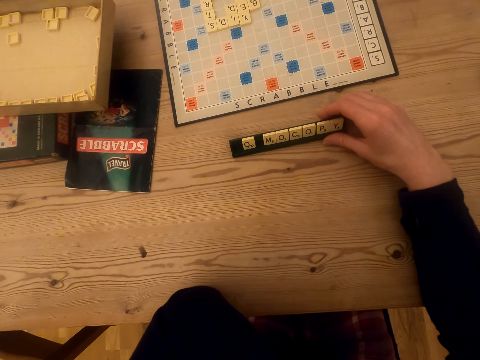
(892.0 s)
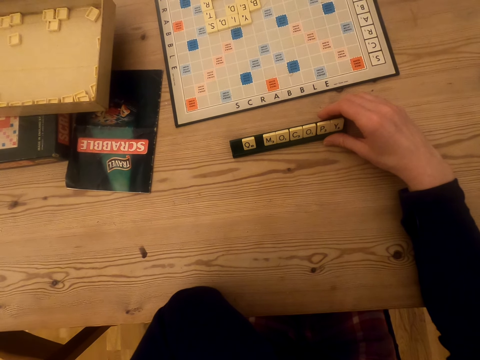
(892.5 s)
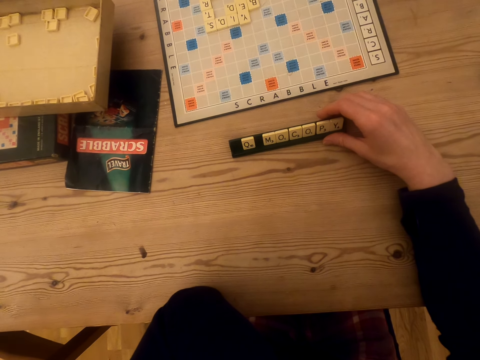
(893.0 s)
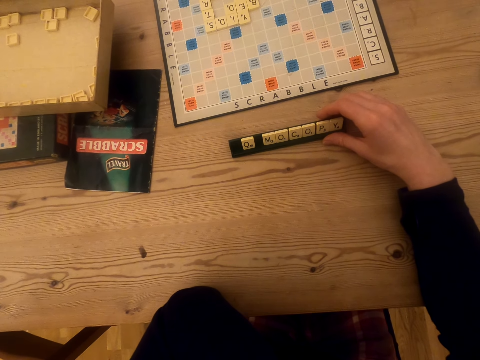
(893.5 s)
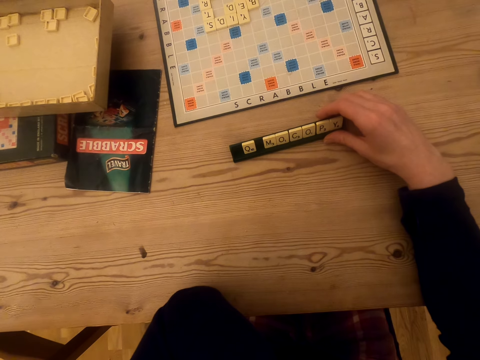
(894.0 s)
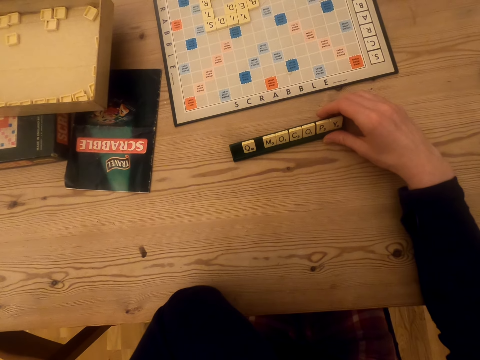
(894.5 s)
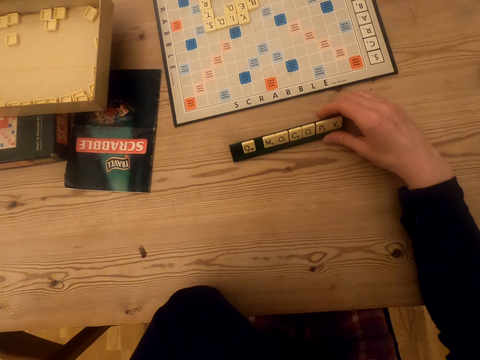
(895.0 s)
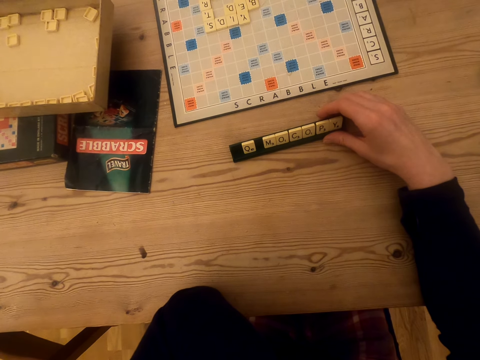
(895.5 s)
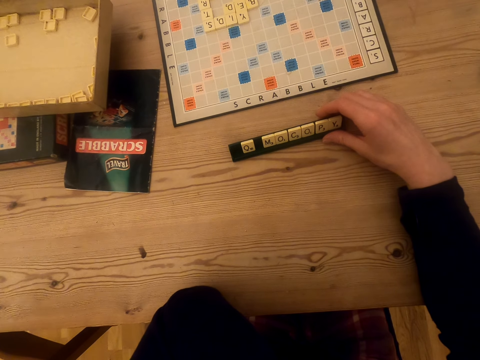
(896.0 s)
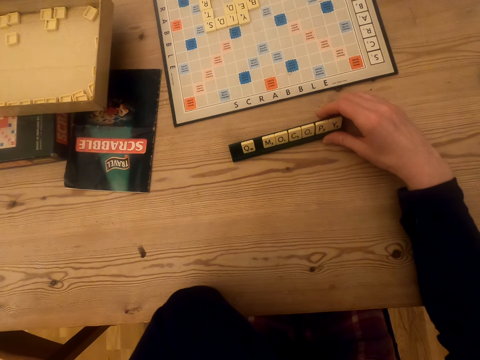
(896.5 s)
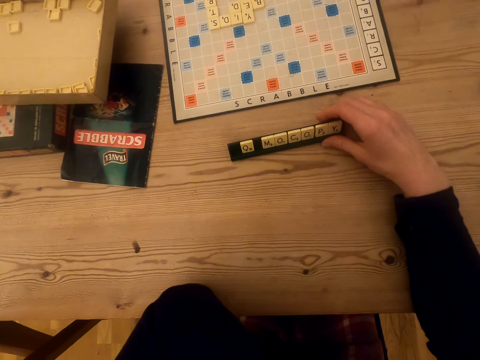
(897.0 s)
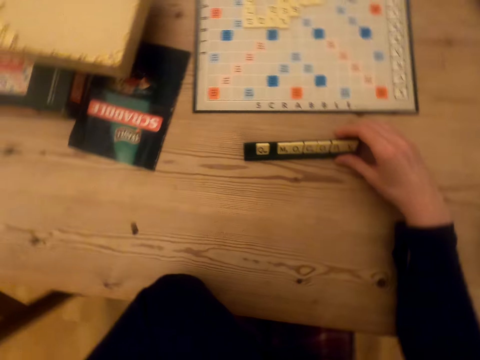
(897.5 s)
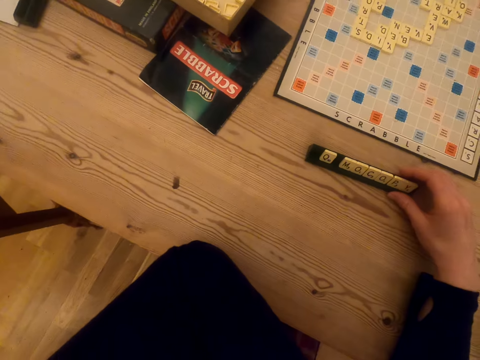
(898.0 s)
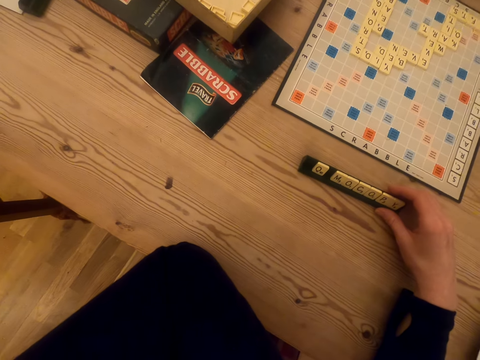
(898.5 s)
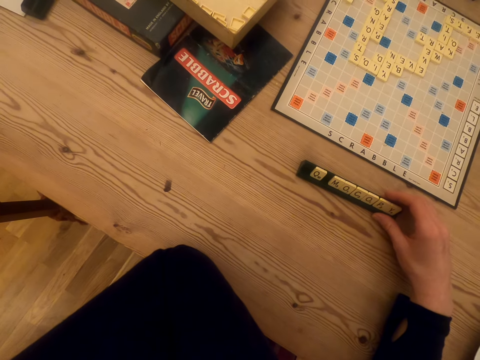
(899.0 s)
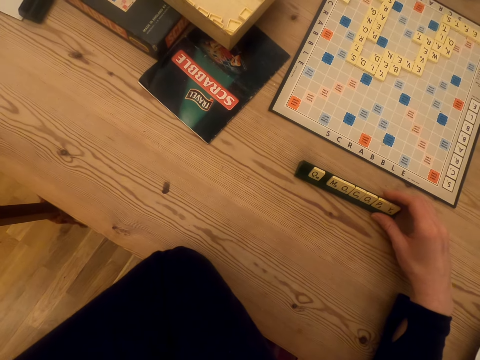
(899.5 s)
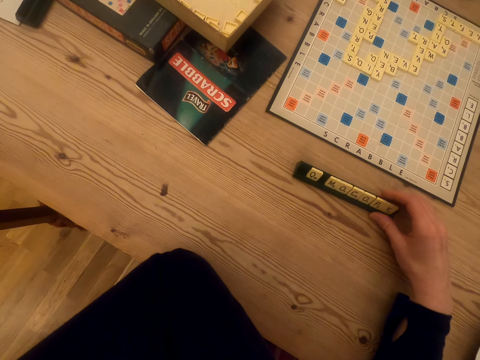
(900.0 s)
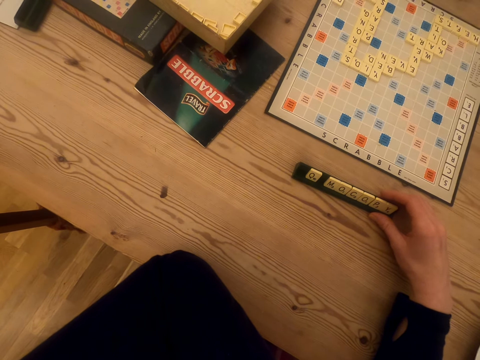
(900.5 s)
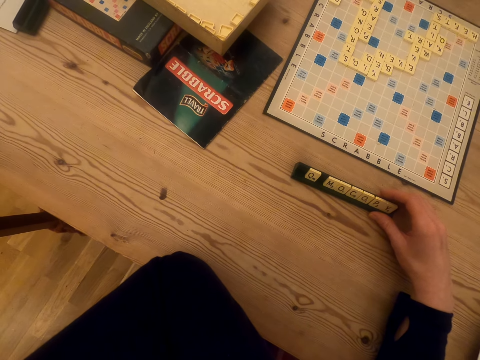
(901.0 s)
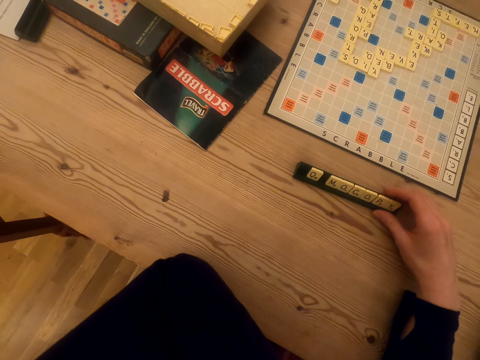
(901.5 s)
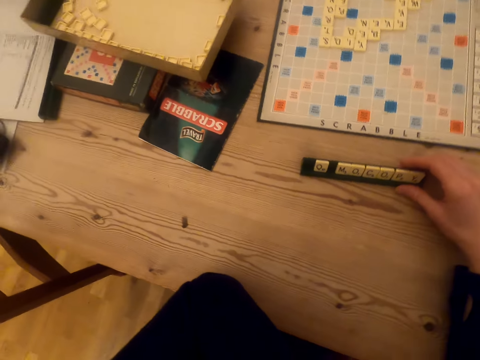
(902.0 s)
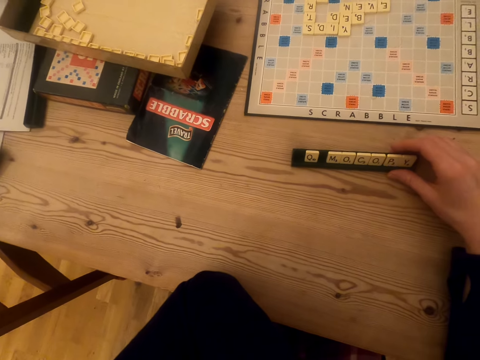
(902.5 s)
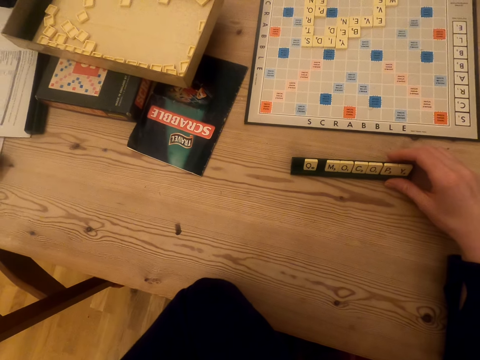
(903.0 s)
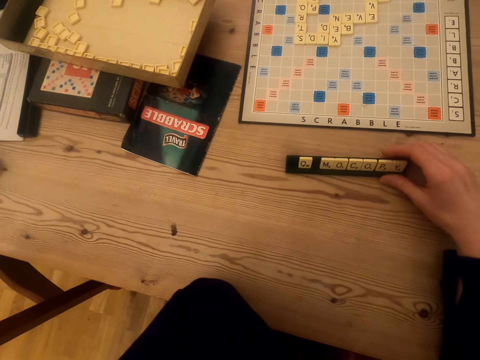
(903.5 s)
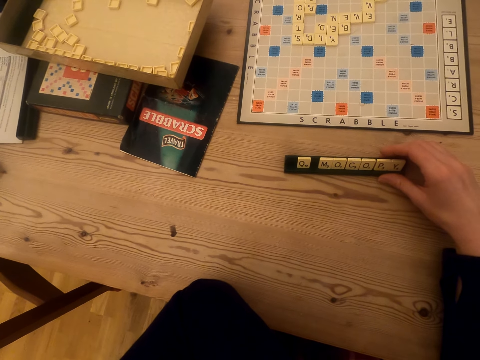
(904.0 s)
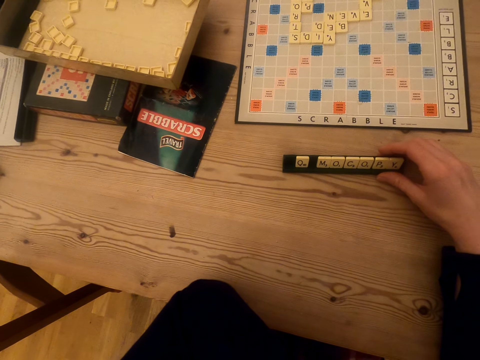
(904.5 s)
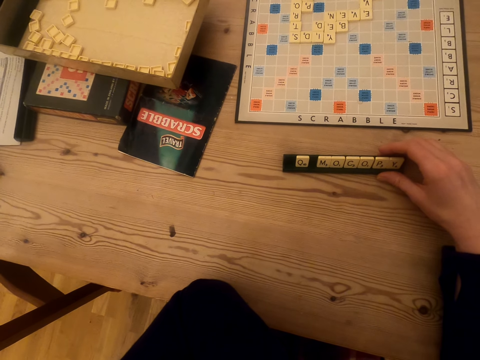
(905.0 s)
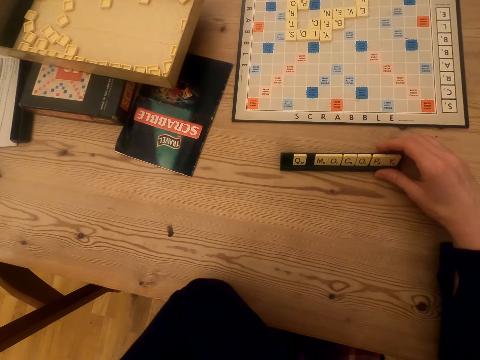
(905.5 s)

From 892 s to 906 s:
The camera wearer drags the rack on the table. They look around.

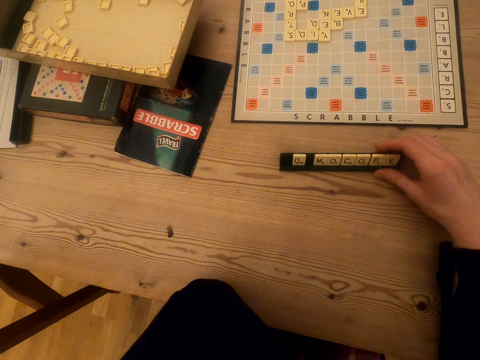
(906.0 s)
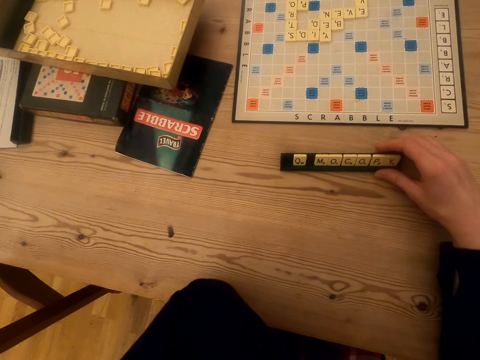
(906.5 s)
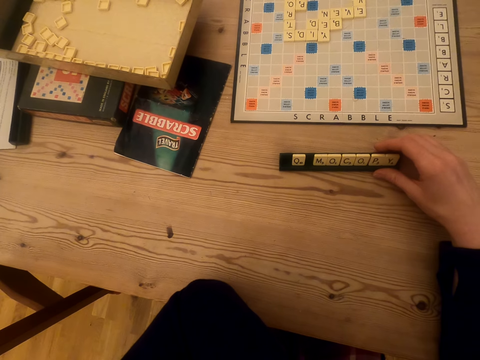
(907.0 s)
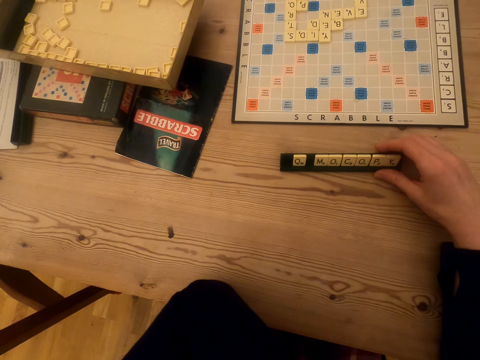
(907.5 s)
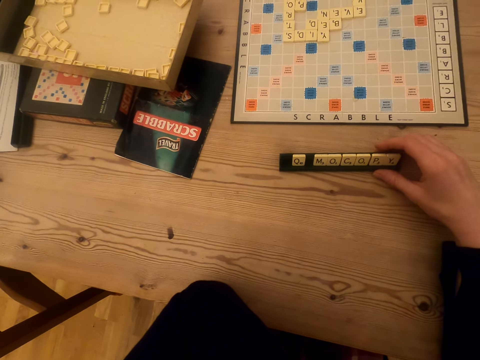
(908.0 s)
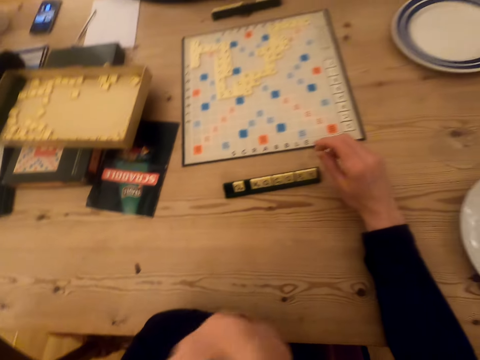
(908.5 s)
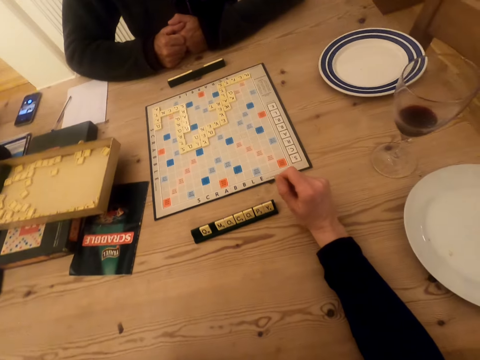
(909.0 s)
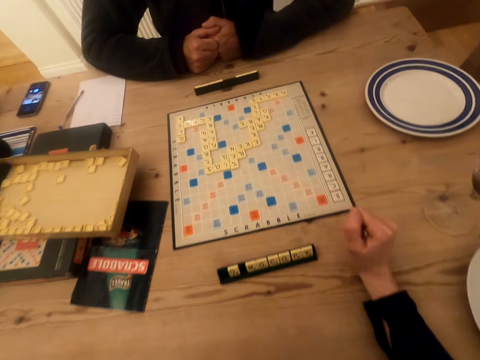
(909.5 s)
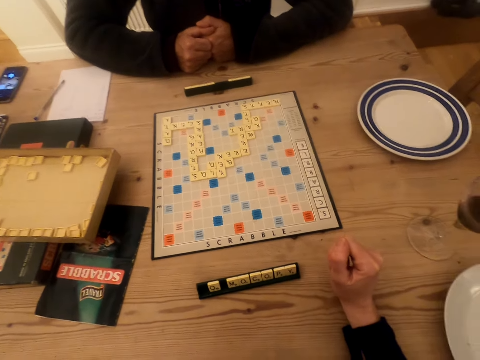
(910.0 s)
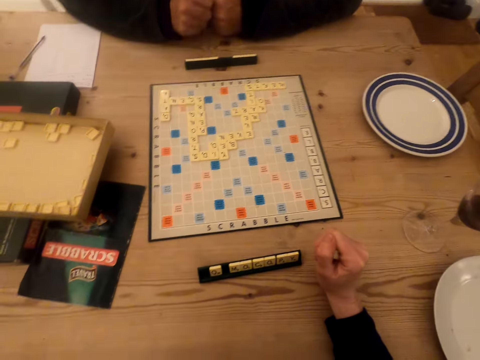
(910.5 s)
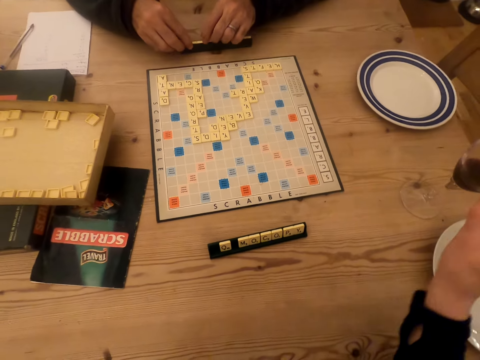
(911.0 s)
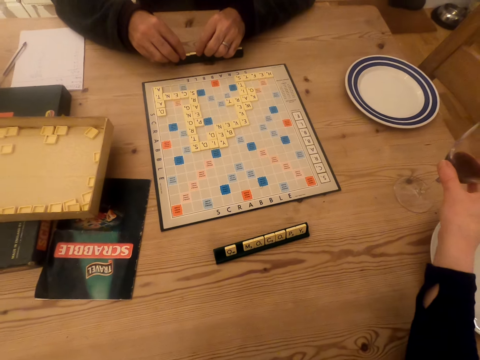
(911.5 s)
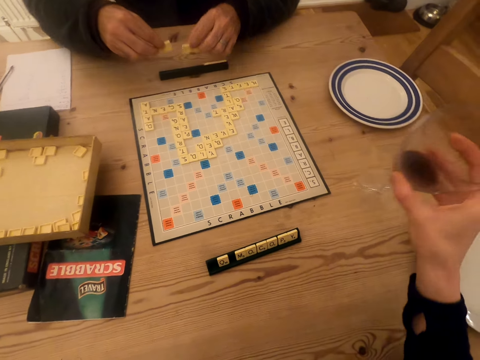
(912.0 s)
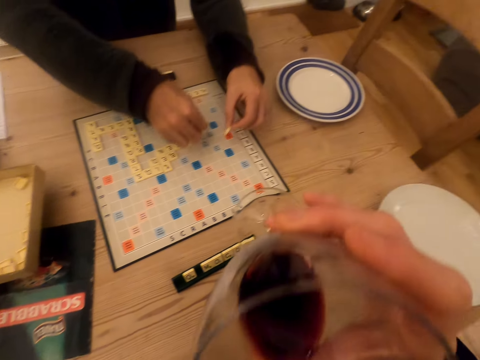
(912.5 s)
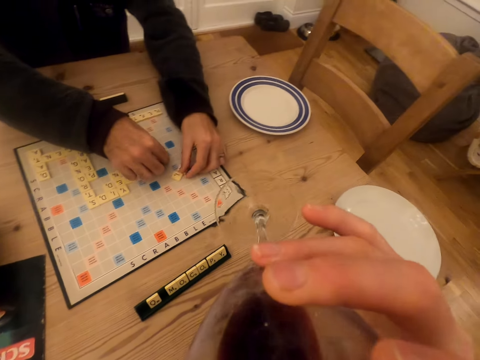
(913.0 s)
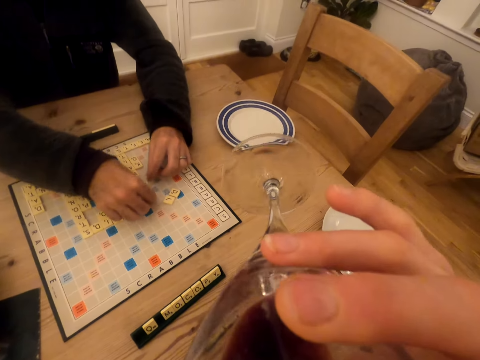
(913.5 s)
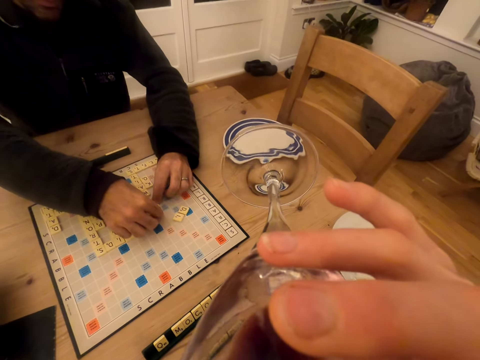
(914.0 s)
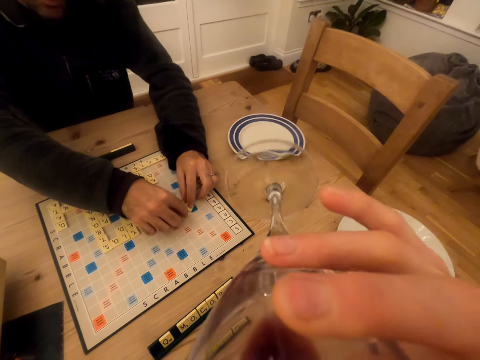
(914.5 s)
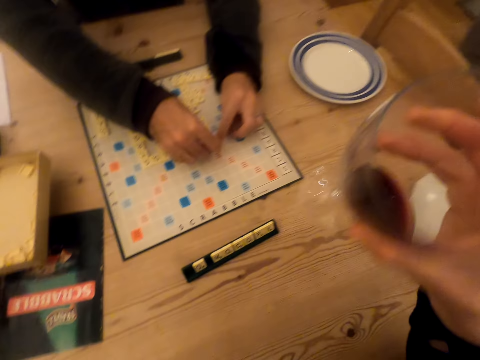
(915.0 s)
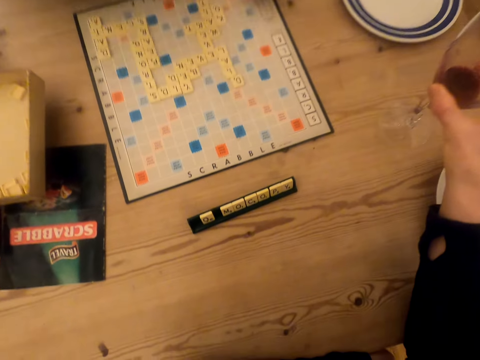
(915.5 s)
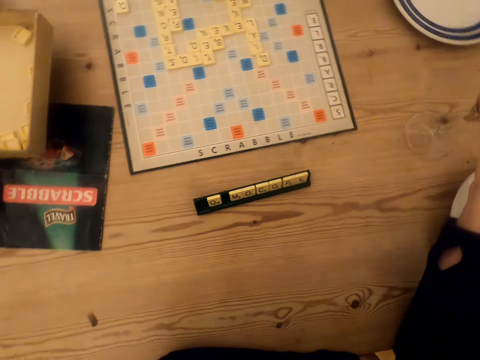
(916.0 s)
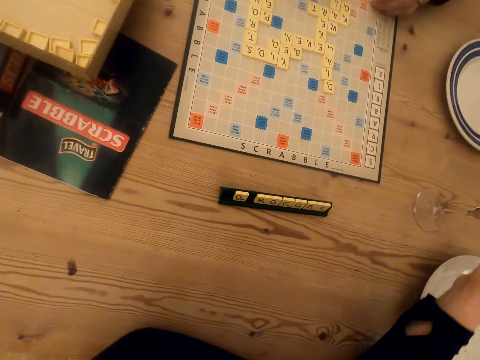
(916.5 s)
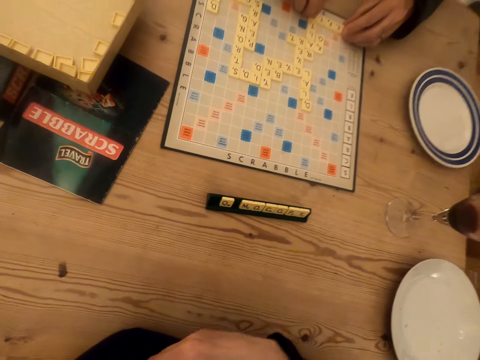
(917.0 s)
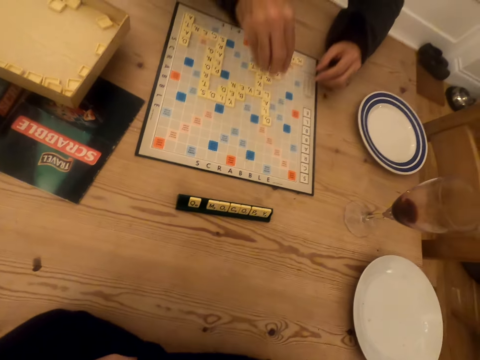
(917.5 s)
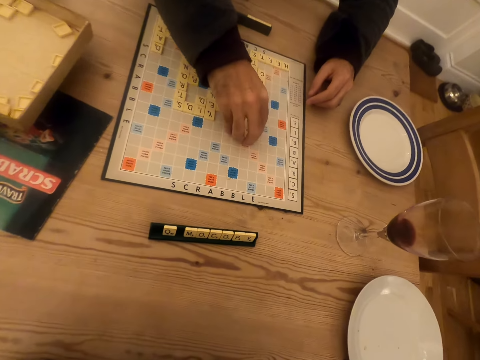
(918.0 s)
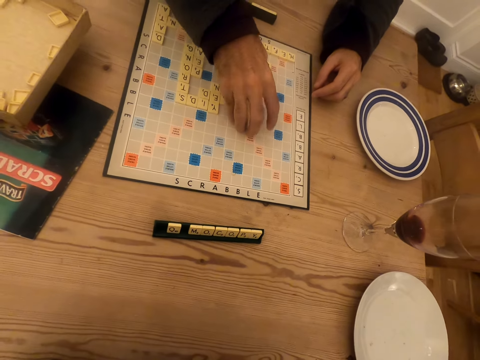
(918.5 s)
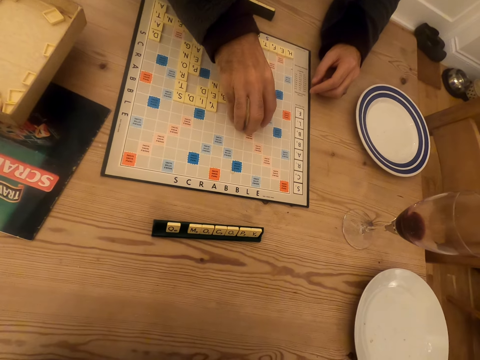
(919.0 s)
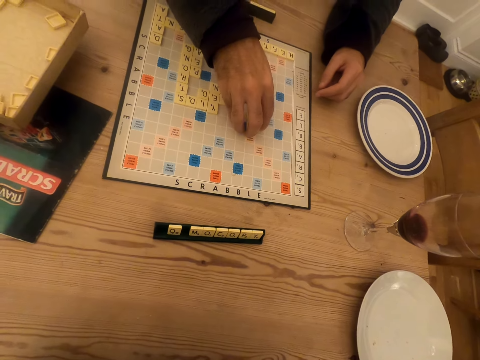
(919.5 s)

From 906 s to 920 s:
The camera wearer moves the hands. A man stares at the scrabble board. The man picks up scrabble tiles. The camera wearer picks up a glass with a drink. They drink the drink. The man places the scrabble tiles on the scrabble board and aligns the scrabble tiles. The camera wearer places the drink on the table. They stare at the scrabble board. The man aligns the scrabble tiles and counts the letter tiles on the game board.
